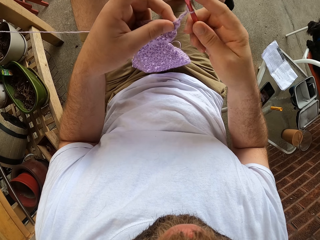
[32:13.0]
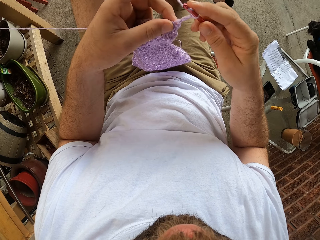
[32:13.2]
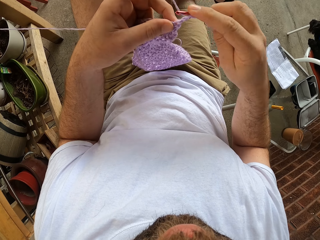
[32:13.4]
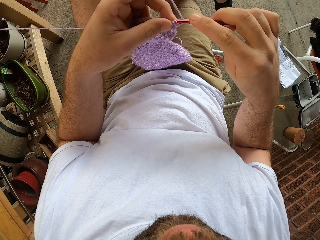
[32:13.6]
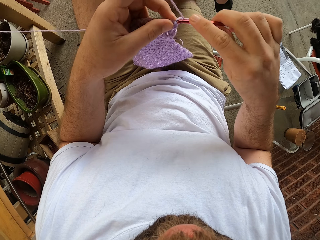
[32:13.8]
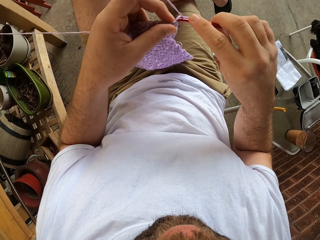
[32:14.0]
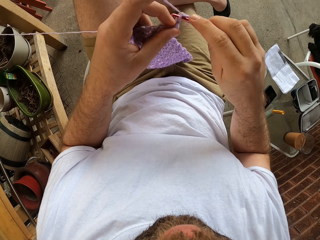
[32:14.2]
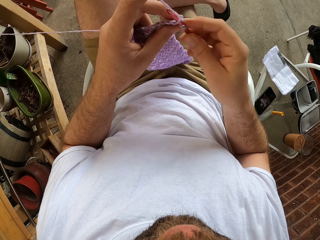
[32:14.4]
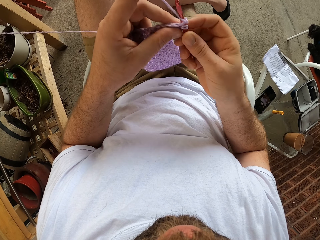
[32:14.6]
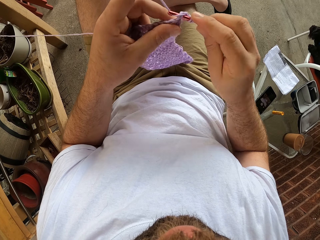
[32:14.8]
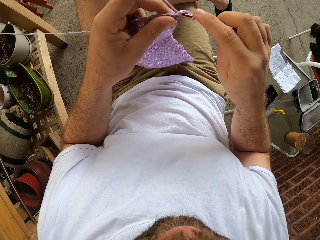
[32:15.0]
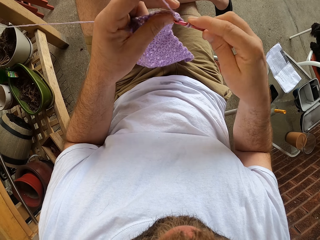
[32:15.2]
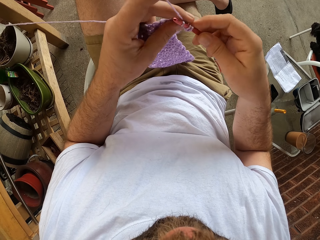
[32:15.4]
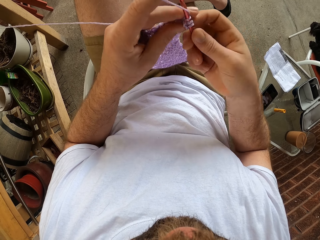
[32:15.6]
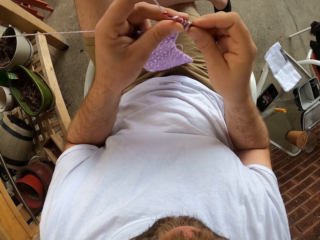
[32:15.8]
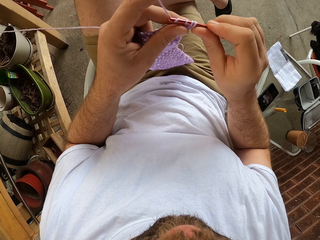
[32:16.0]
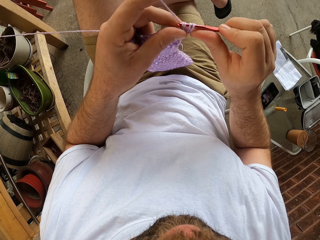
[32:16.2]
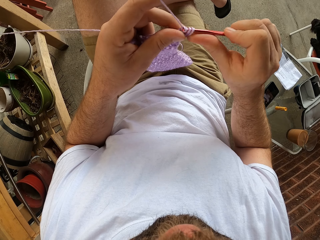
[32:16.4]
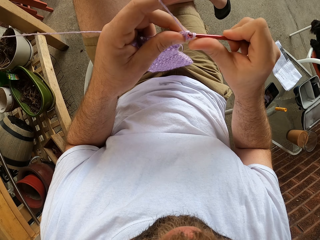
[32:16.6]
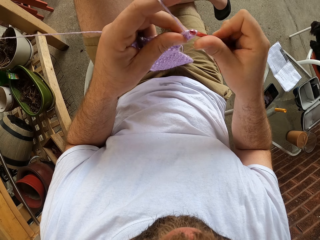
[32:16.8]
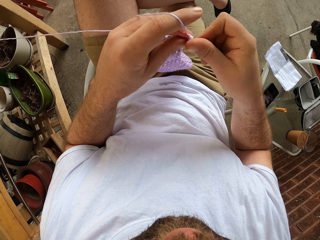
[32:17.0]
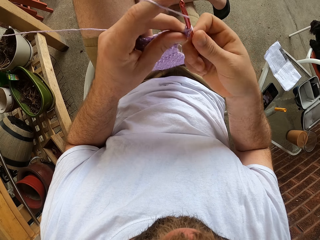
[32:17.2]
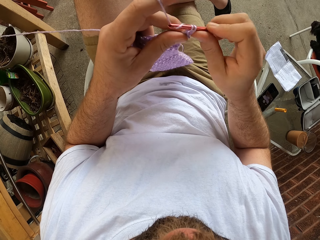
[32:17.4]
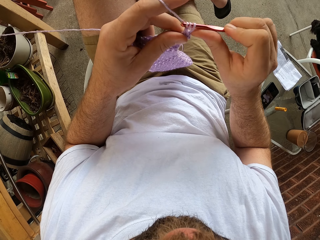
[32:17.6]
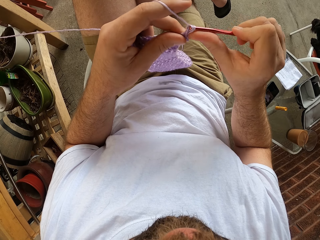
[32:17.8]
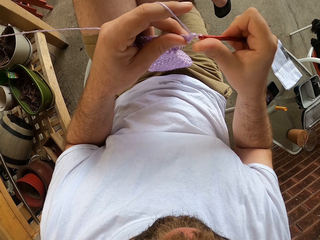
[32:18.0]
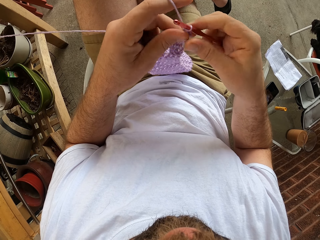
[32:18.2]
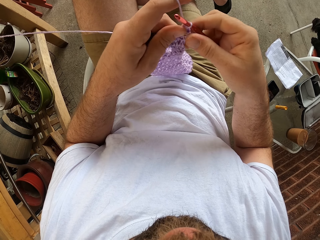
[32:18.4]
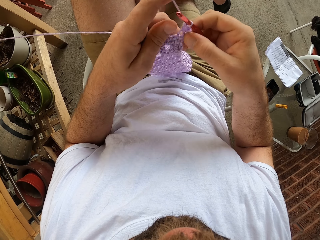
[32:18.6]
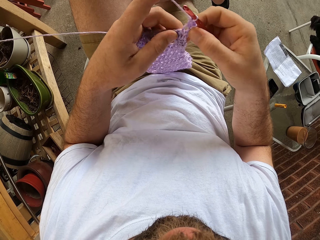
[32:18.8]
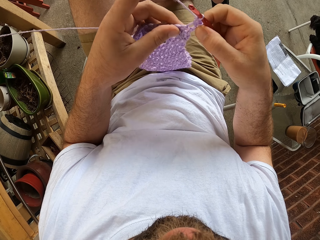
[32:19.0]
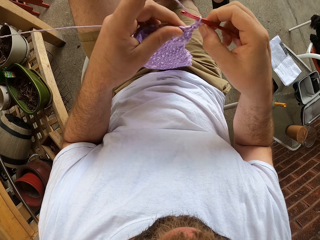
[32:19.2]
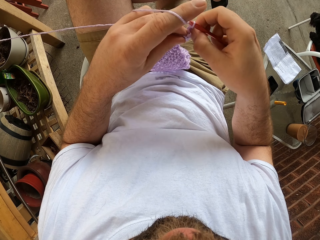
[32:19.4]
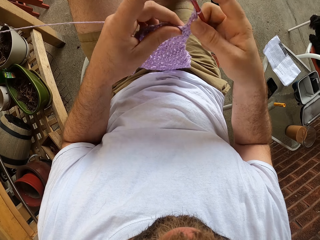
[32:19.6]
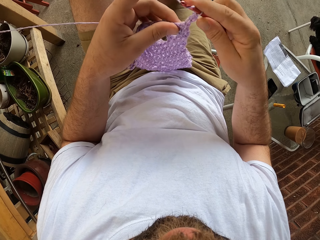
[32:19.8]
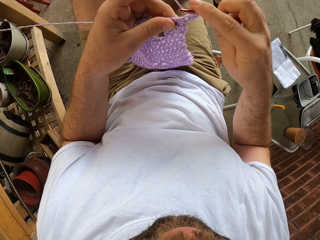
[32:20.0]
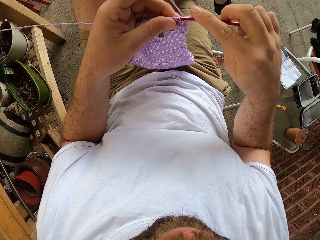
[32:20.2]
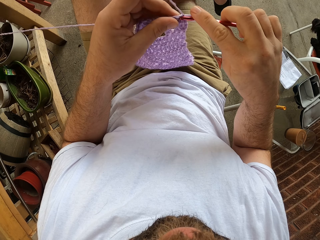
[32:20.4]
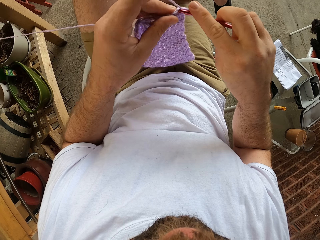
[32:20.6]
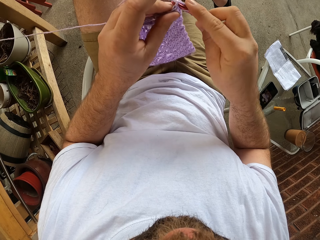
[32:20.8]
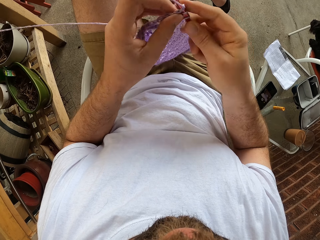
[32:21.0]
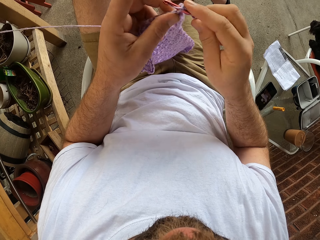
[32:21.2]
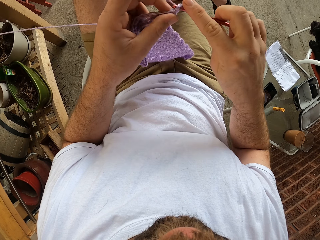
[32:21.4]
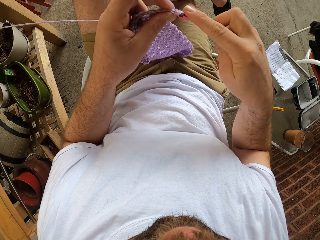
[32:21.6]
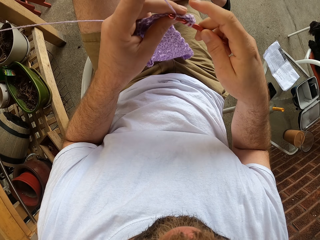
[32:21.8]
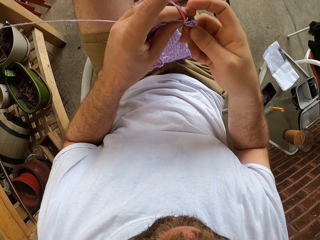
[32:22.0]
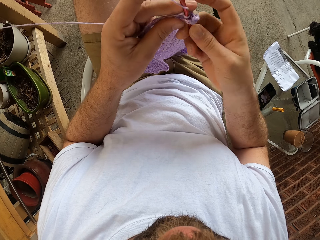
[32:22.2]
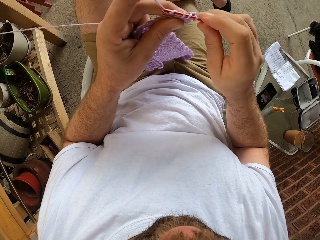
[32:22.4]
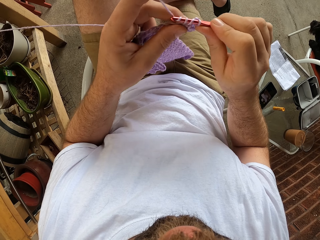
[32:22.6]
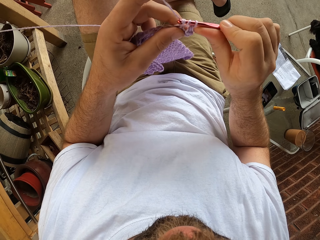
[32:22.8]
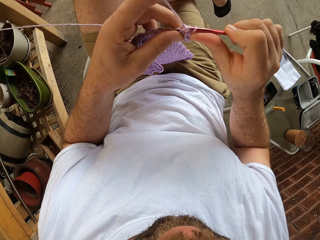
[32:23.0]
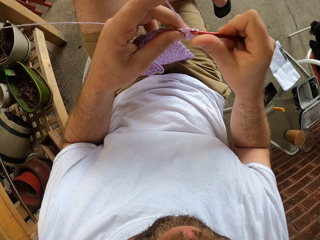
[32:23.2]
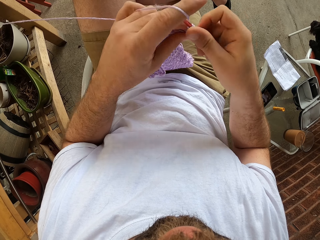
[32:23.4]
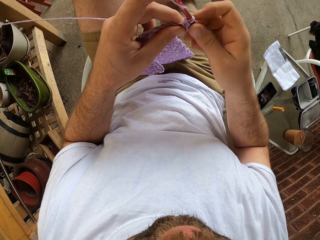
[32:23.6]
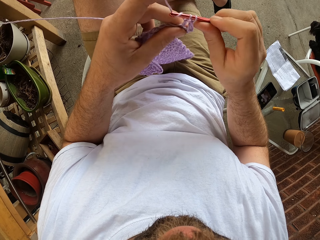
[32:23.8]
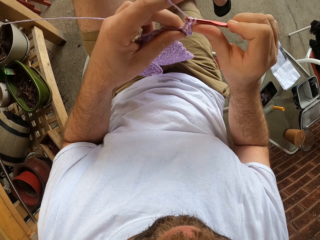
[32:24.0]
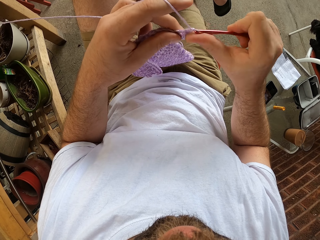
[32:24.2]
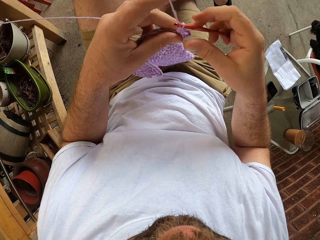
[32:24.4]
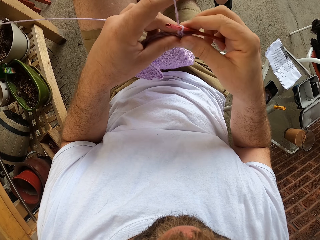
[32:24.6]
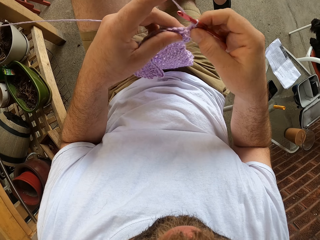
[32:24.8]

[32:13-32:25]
The camera wearer knits the fabric with yarn and the crochet hook.

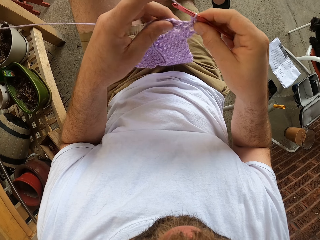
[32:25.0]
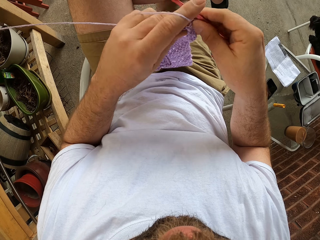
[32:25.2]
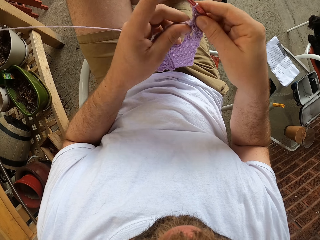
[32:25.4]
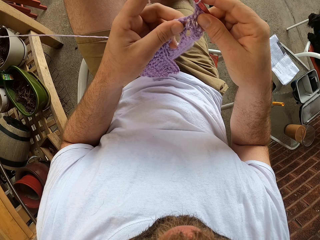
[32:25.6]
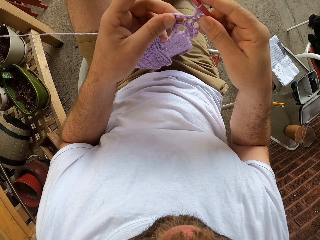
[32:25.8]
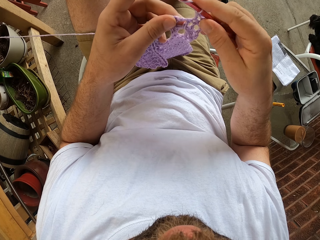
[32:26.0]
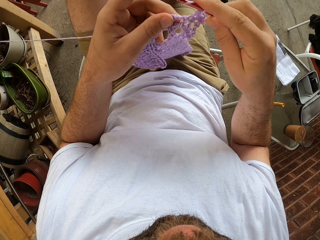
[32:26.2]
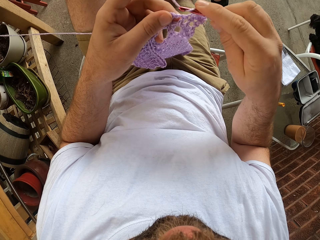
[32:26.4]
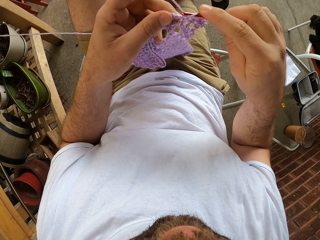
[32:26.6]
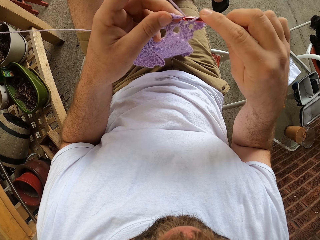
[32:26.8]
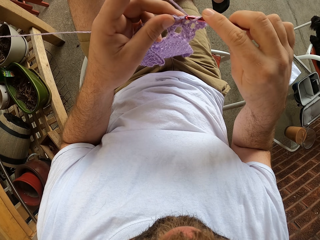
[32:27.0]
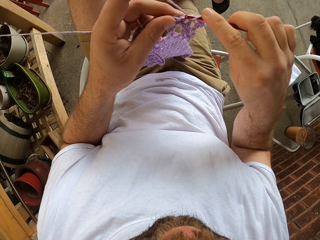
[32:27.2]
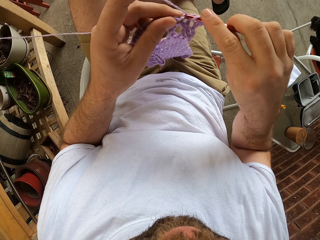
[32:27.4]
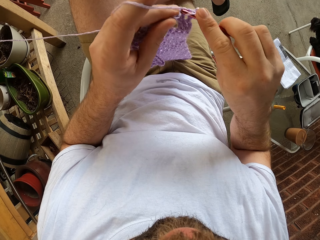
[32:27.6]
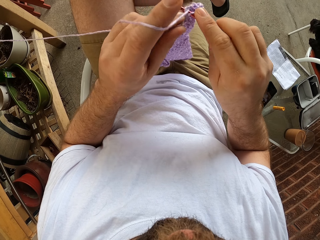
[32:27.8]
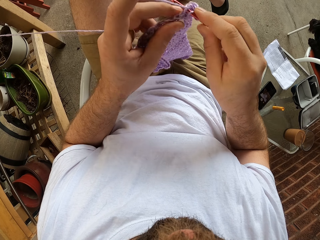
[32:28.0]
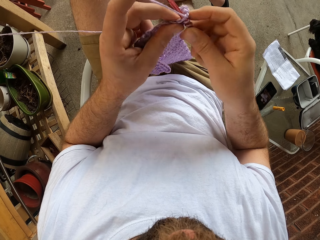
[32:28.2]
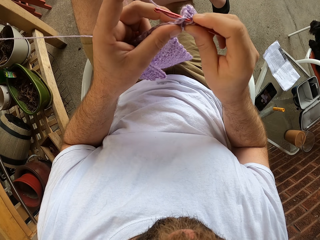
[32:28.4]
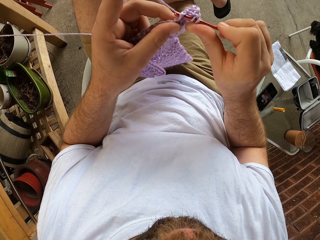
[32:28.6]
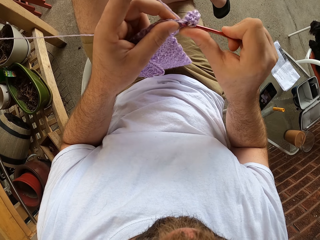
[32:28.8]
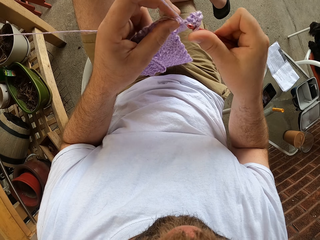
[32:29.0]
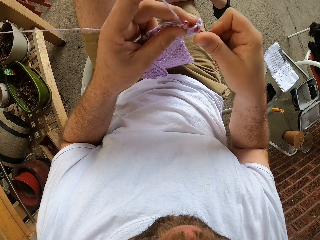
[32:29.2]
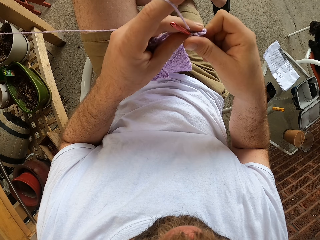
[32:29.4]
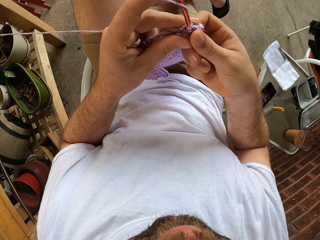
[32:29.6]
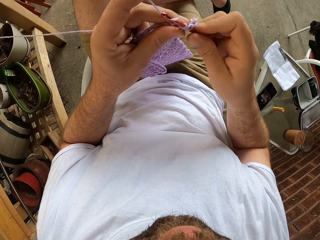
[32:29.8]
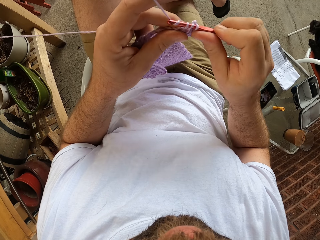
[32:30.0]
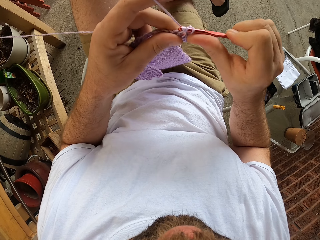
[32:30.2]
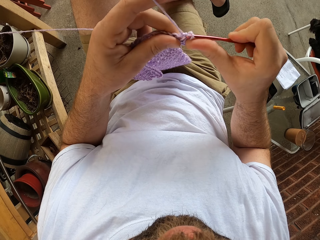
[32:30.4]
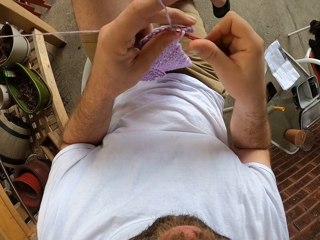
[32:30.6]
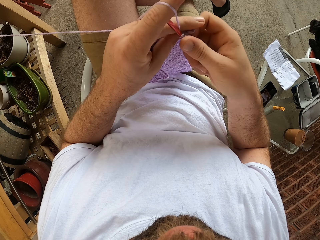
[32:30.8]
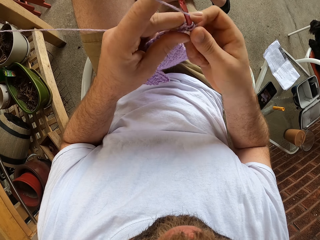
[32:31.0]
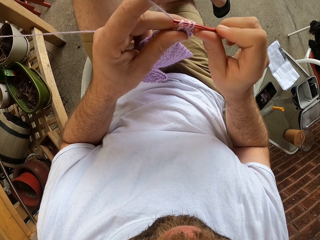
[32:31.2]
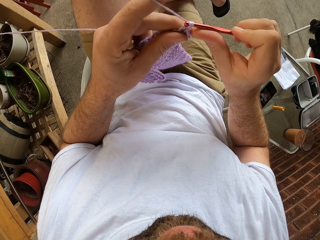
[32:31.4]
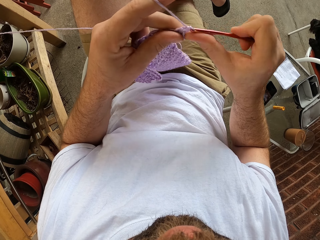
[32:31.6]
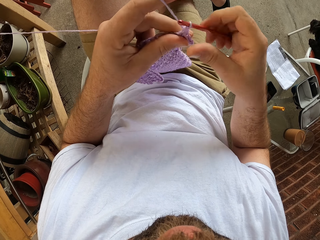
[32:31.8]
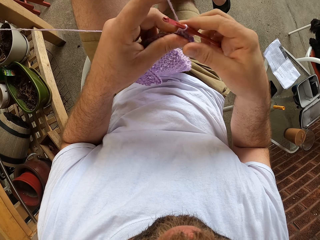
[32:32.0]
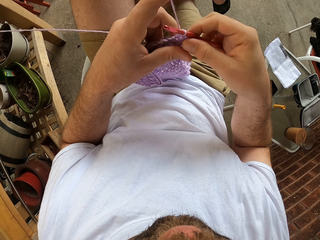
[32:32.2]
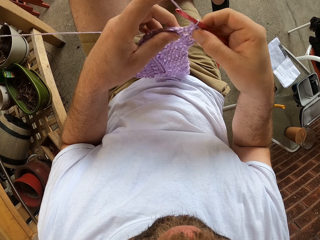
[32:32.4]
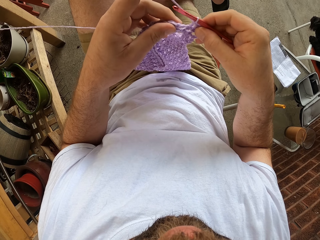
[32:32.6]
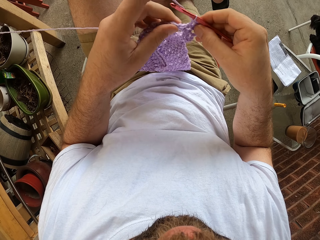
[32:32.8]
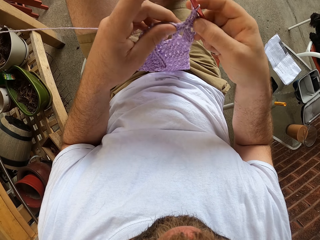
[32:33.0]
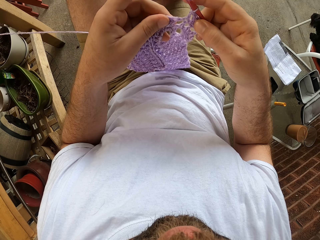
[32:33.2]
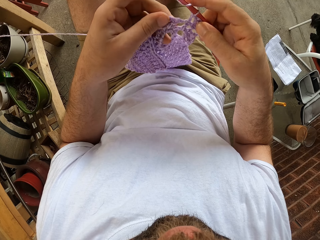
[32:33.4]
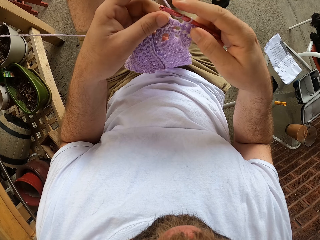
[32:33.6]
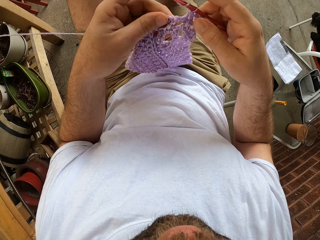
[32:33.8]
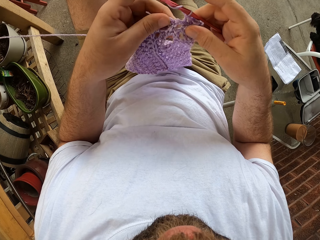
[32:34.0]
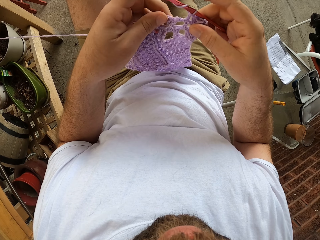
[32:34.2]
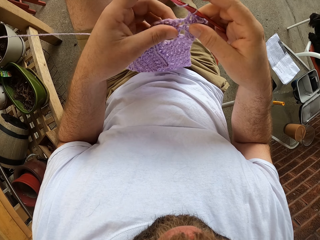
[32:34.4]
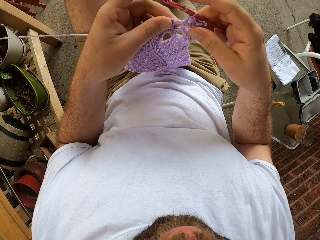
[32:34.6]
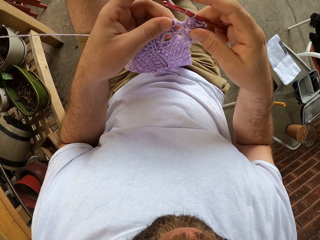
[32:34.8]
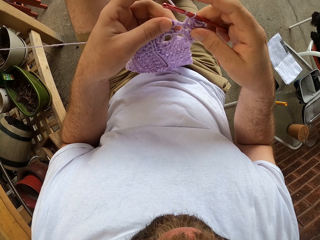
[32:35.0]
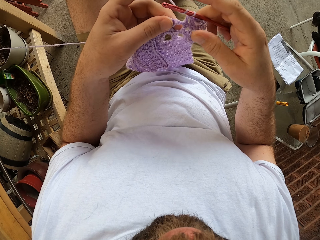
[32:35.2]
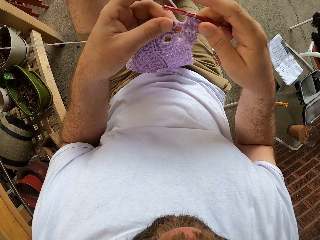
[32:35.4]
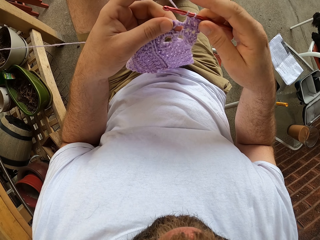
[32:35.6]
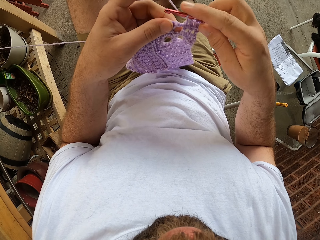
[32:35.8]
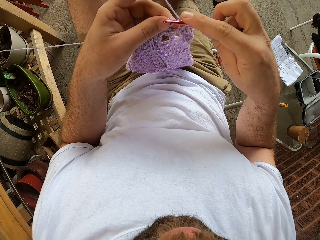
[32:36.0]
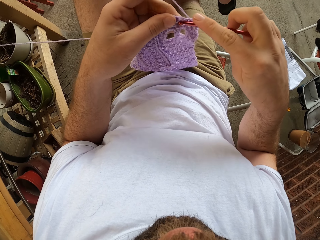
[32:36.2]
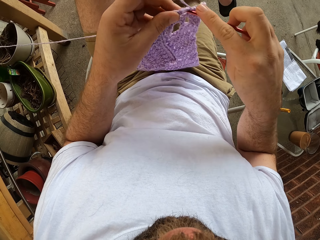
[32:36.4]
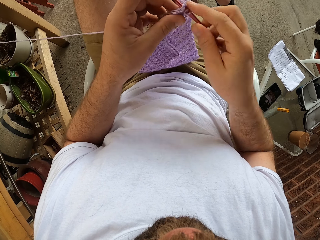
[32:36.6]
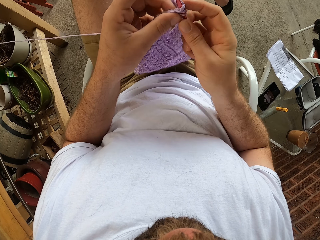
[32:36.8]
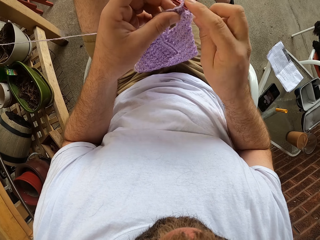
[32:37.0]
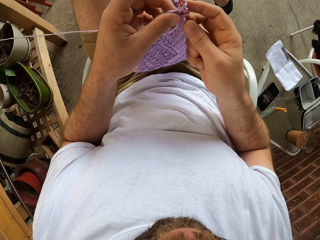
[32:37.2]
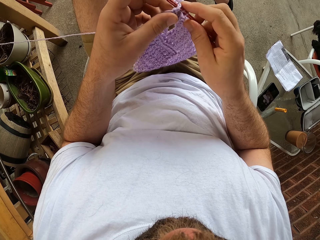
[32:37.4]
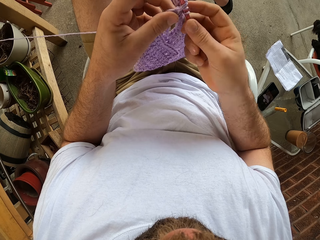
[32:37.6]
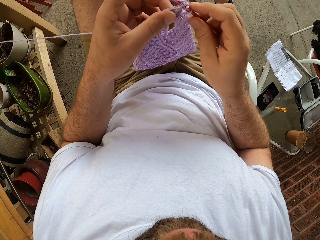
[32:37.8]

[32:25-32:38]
The camera wearer looks at the fabric. They knit the fabric.
